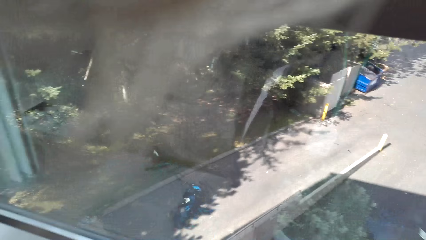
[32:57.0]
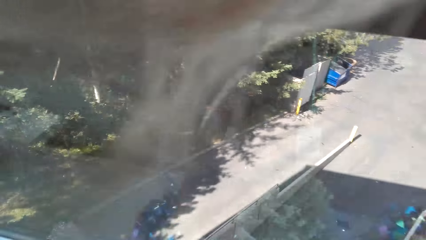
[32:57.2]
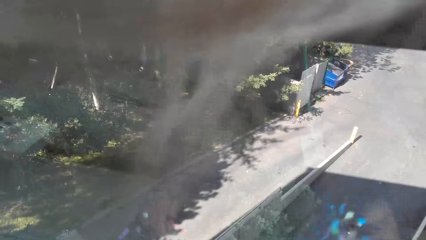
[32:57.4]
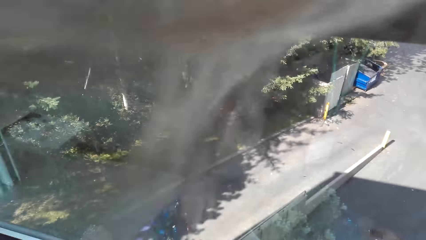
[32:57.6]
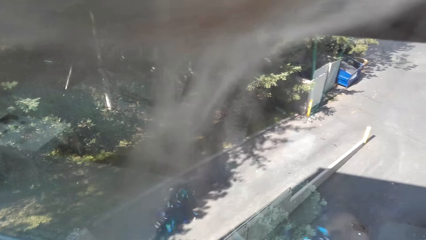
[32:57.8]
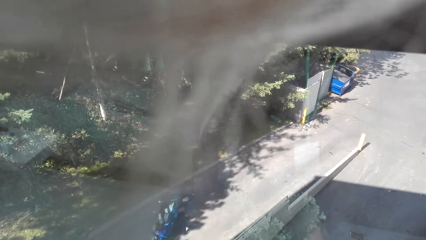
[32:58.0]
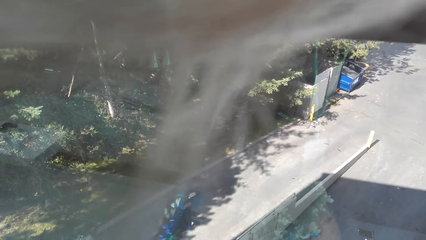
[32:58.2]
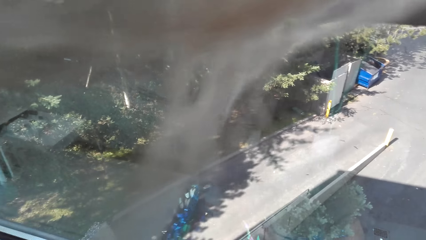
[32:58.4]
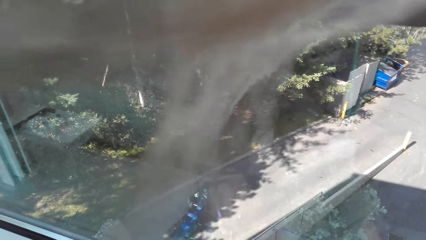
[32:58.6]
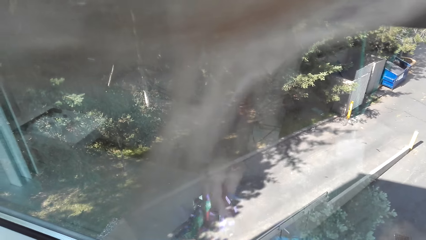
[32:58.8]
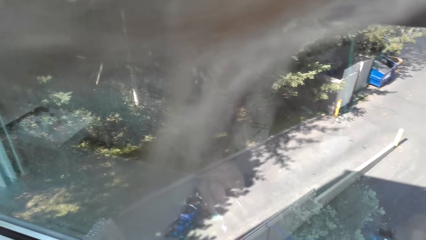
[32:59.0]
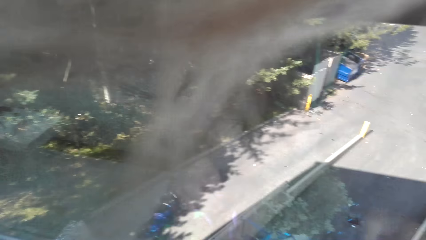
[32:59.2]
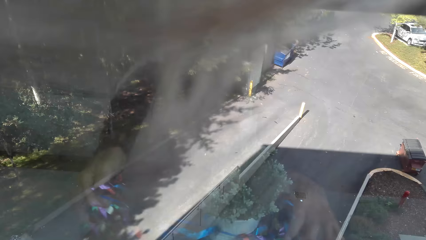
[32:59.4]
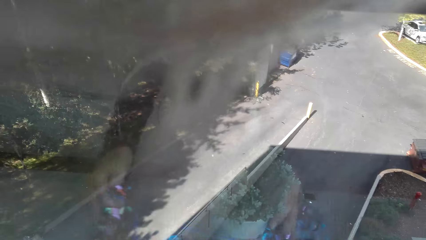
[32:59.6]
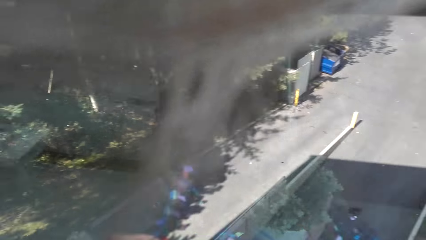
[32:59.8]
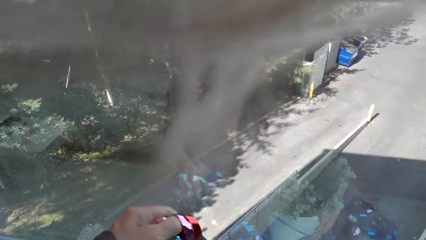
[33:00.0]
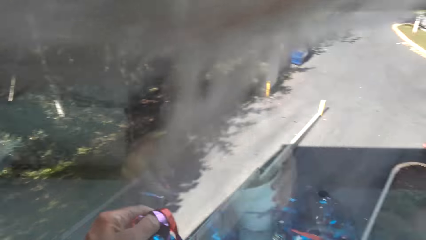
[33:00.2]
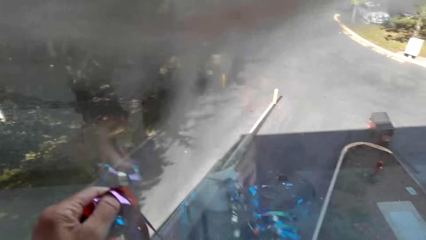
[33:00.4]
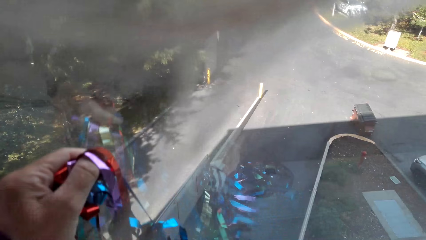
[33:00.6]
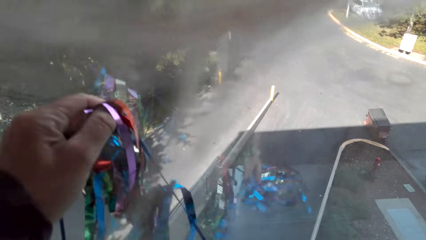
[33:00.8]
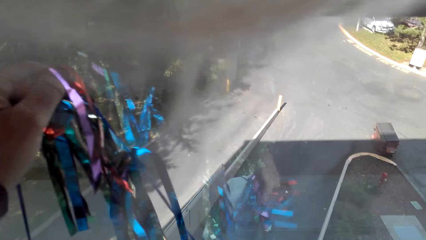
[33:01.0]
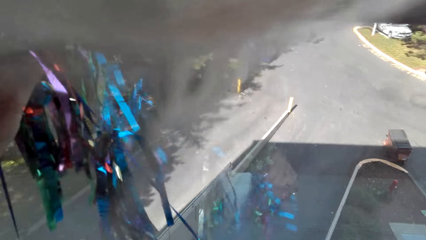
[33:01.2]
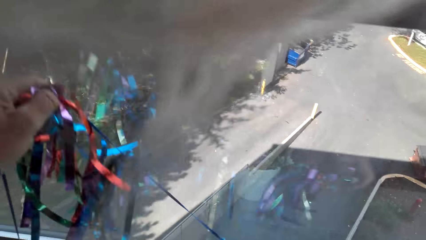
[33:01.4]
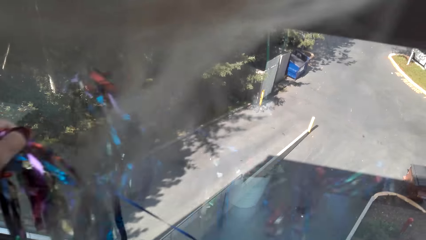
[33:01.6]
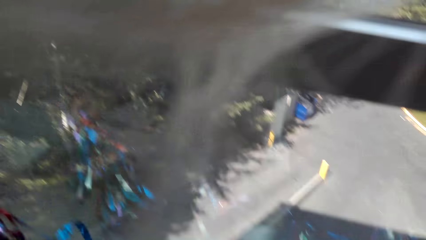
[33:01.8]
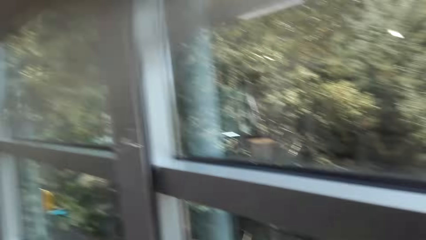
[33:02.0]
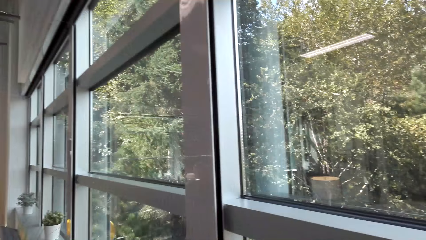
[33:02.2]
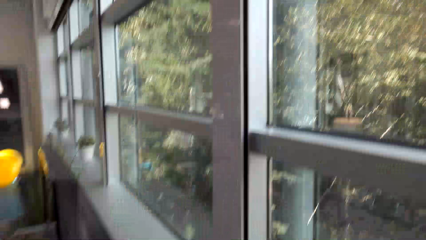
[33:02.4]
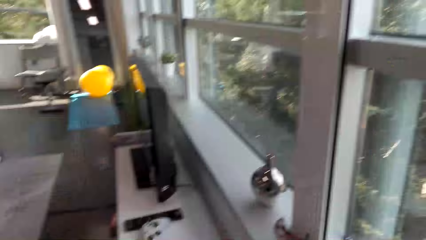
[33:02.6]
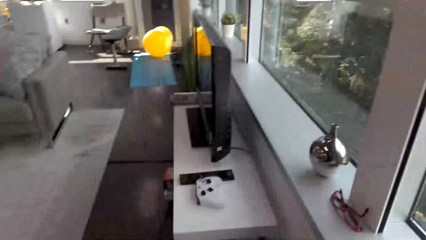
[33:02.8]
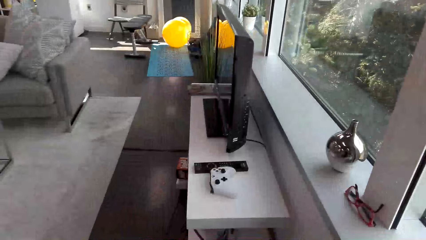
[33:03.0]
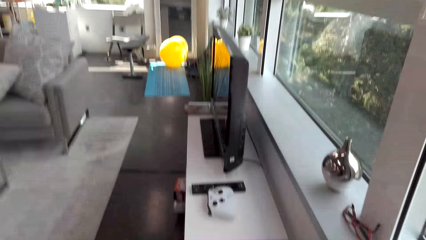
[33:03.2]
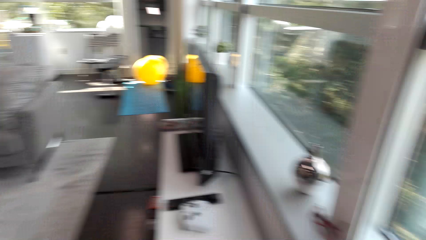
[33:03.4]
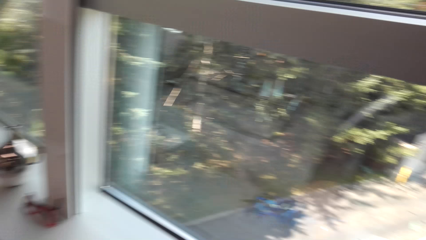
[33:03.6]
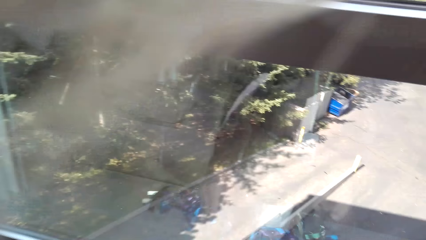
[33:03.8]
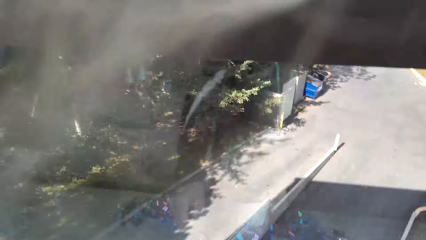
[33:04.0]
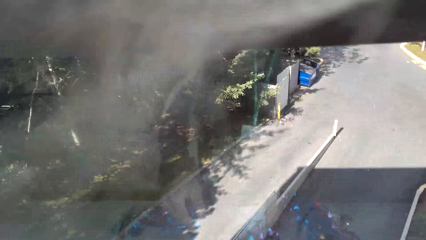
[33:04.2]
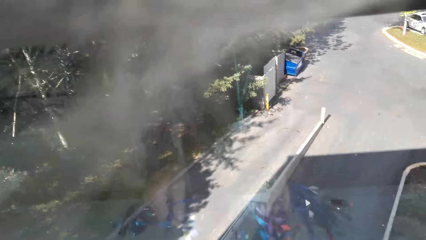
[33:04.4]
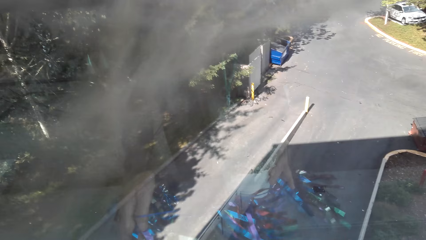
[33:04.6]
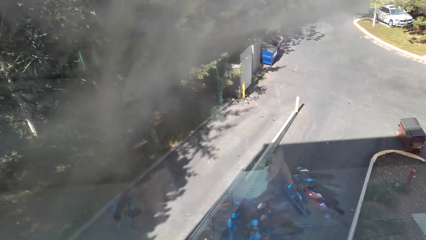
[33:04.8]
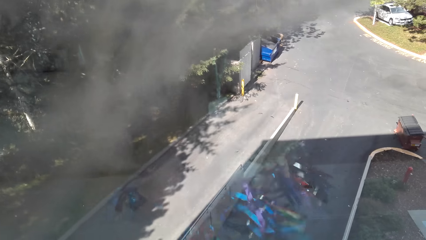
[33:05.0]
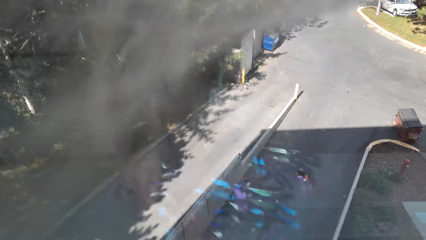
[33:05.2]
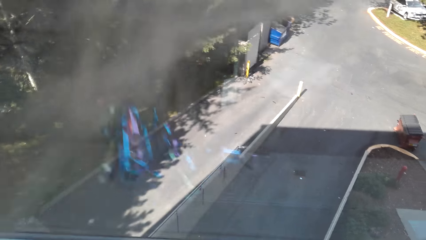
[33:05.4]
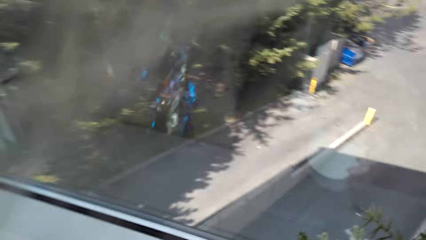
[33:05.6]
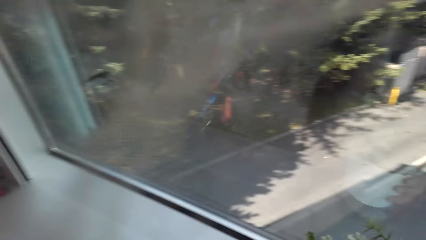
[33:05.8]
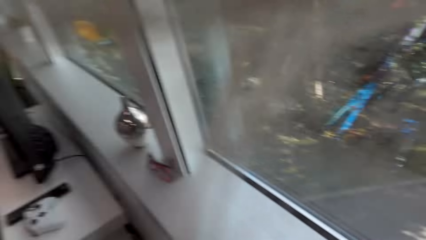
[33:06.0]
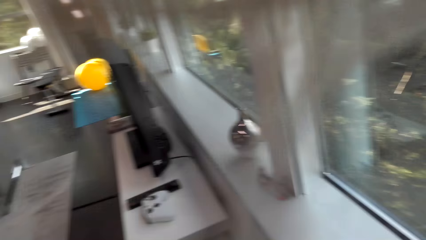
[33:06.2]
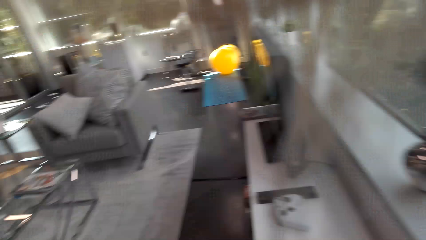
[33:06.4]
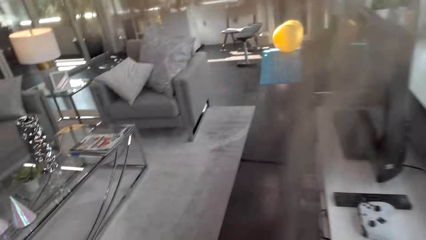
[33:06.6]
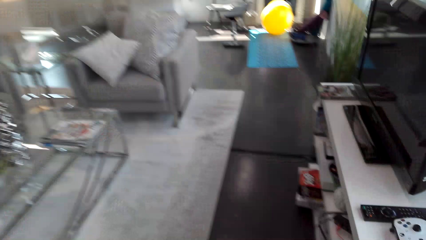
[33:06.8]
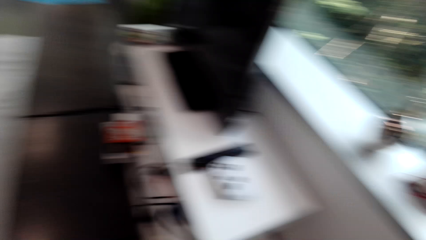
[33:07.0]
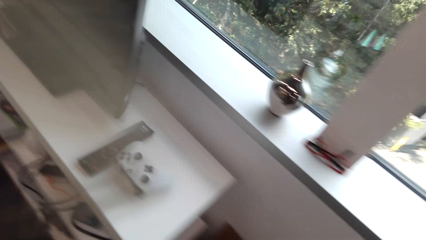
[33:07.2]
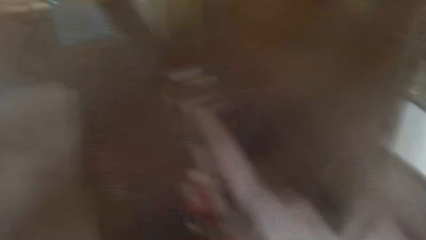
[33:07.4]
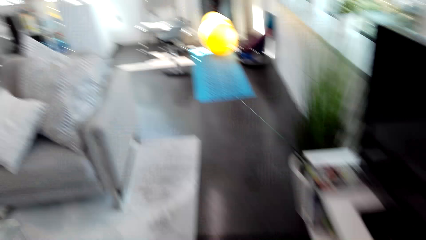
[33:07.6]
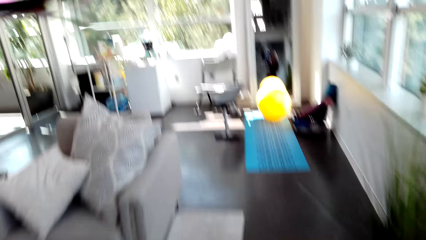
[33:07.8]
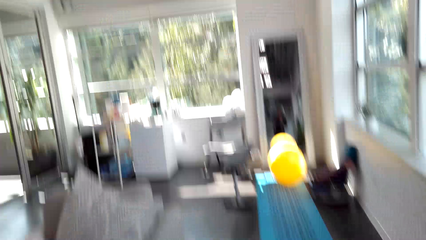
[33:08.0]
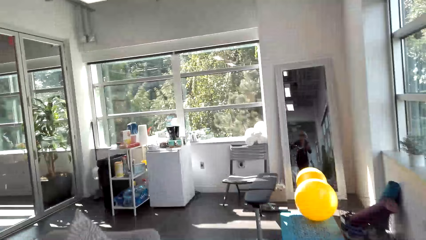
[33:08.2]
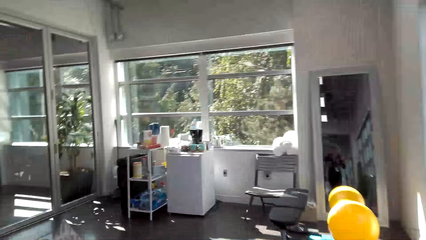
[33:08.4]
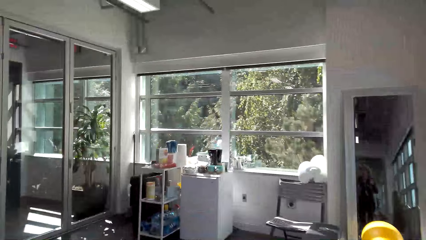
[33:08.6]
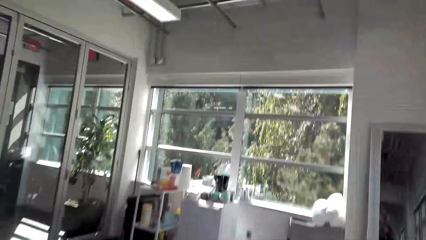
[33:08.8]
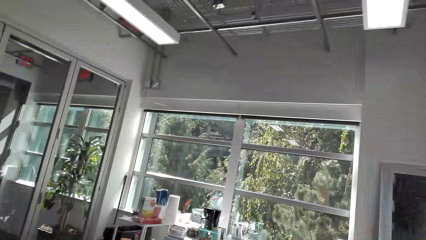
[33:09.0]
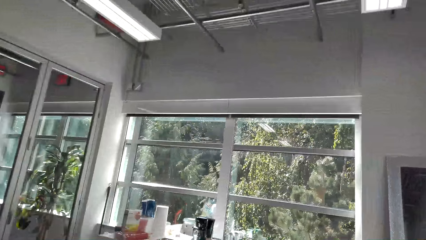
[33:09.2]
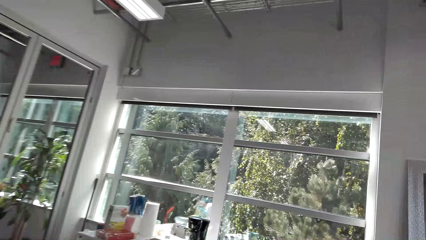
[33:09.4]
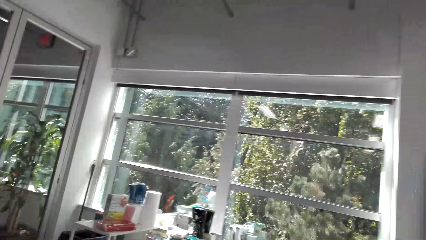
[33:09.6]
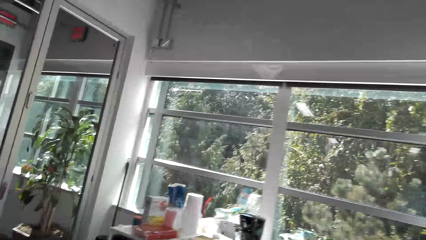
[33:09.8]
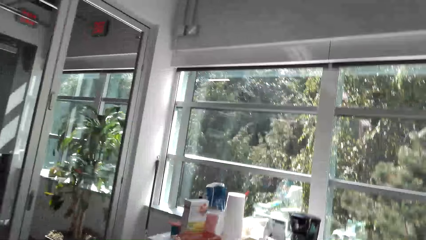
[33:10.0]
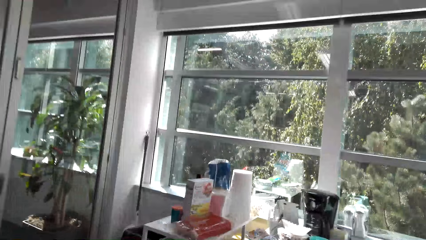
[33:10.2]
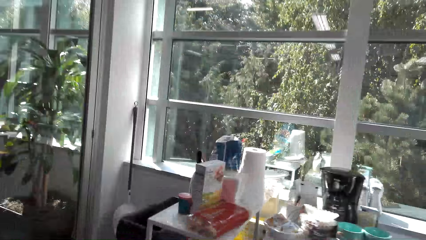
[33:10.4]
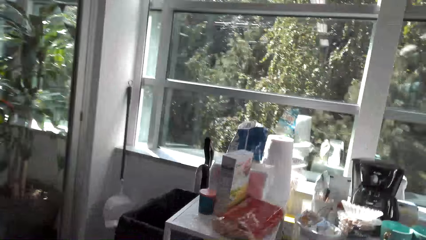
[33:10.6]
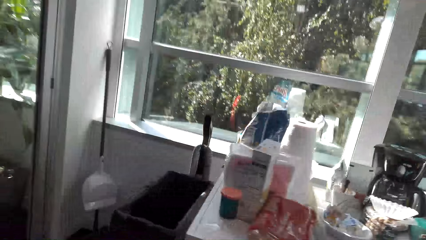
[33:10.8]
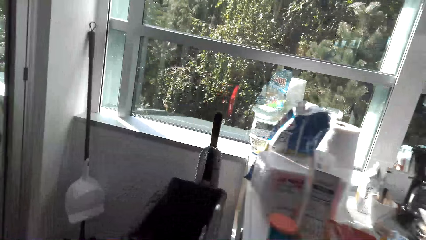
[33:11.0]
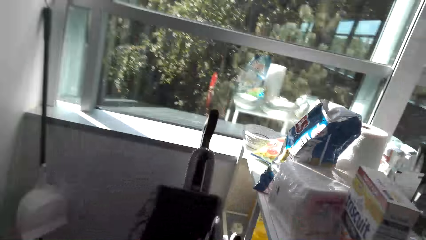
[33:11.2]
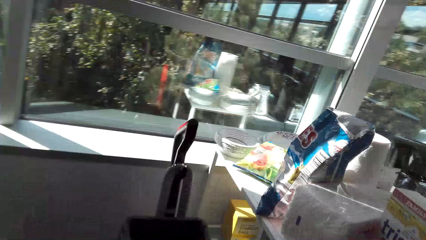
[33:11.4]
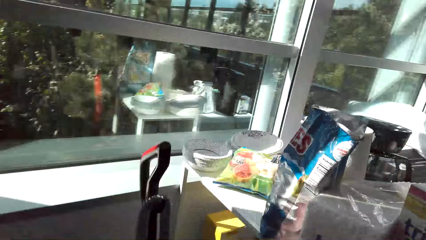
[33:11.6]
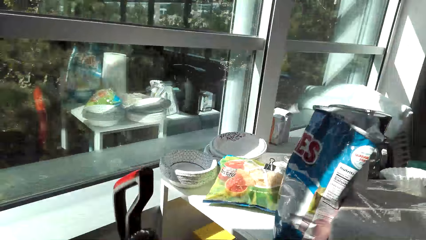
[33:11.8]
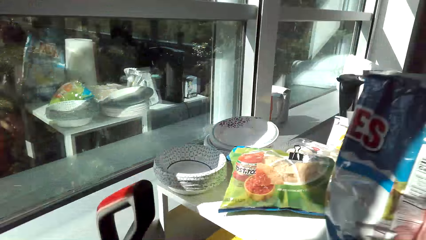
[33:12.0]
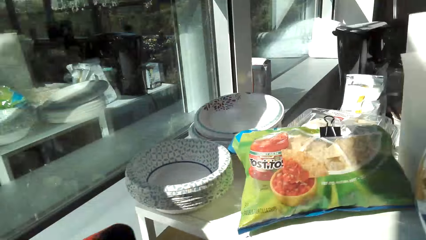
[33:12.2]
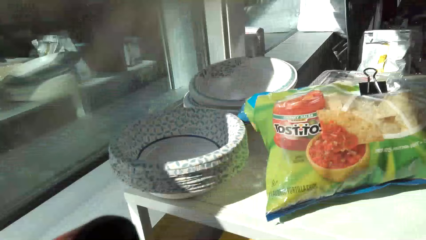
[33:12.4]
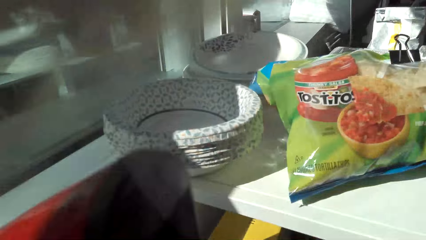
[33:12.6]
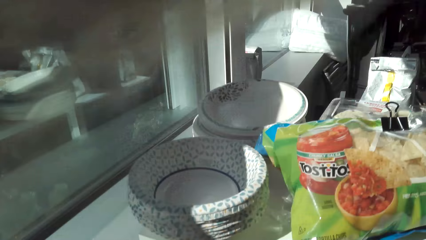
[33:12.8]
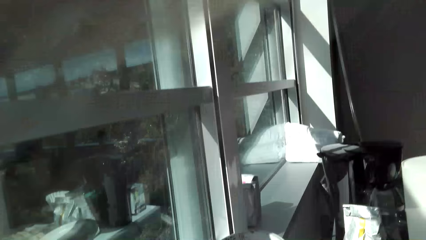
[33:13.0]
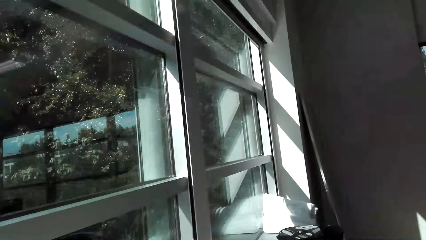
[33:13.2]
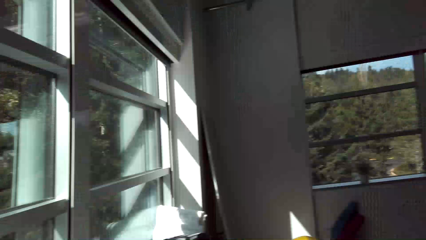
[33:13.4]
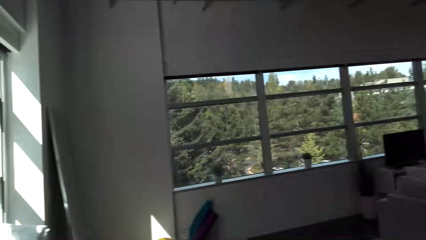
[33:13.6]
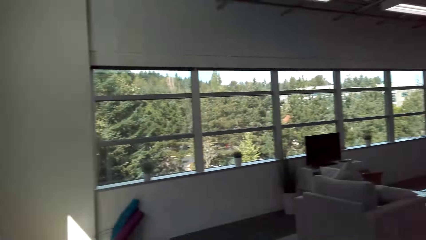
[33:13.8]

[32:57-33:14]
The camera wearer spreads the Christmas decoration on the window. They walk in the sitting room.
